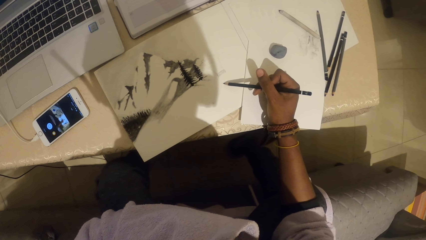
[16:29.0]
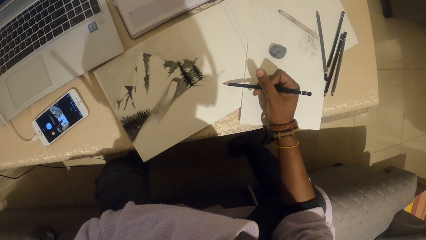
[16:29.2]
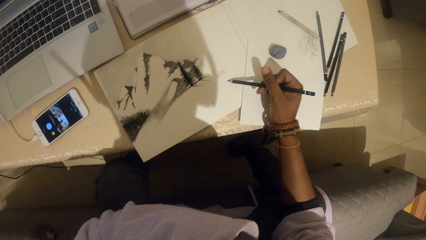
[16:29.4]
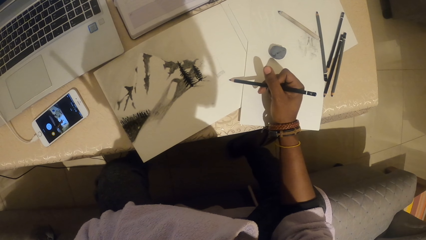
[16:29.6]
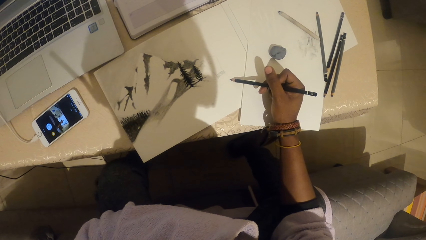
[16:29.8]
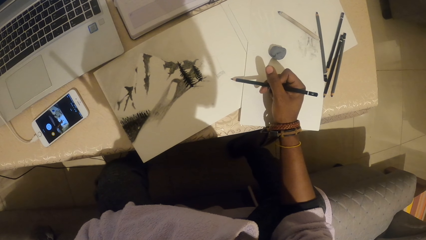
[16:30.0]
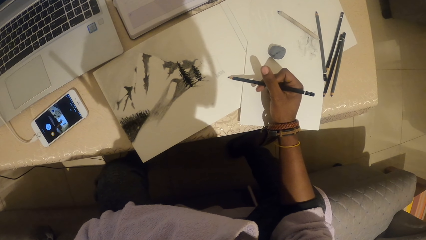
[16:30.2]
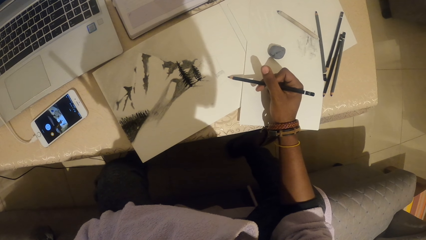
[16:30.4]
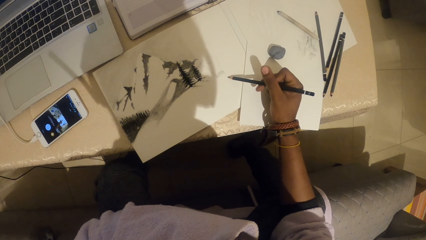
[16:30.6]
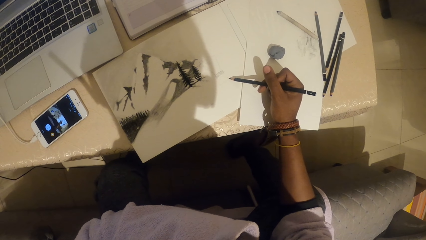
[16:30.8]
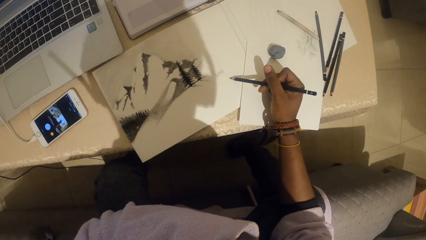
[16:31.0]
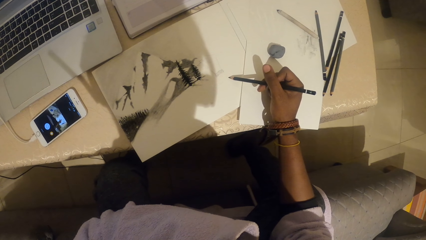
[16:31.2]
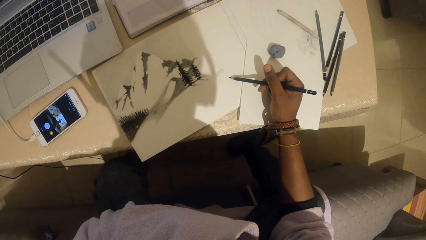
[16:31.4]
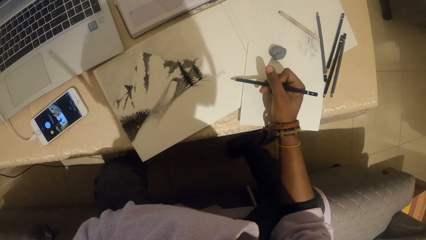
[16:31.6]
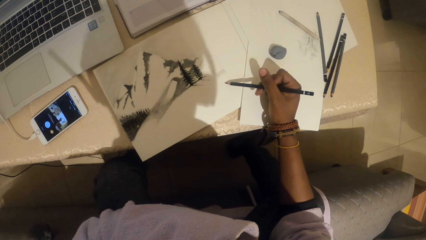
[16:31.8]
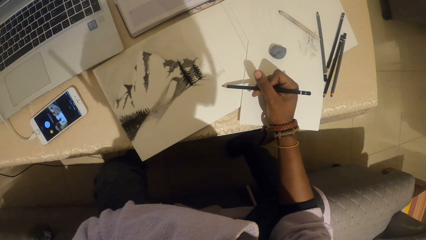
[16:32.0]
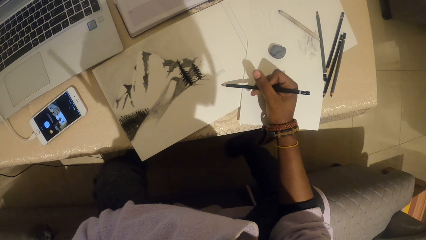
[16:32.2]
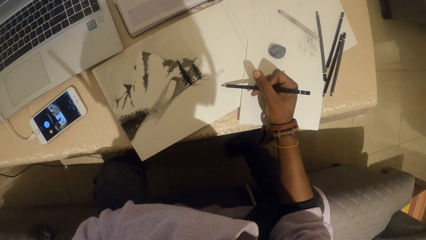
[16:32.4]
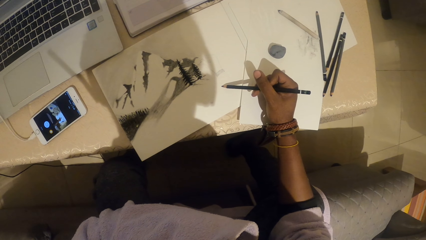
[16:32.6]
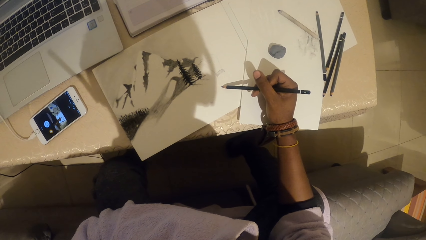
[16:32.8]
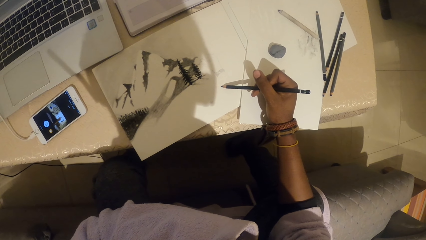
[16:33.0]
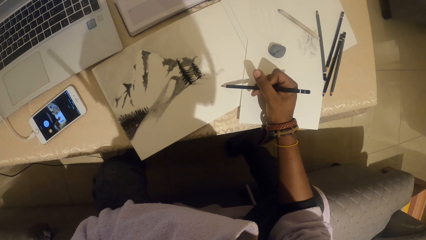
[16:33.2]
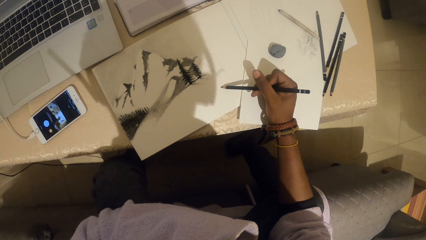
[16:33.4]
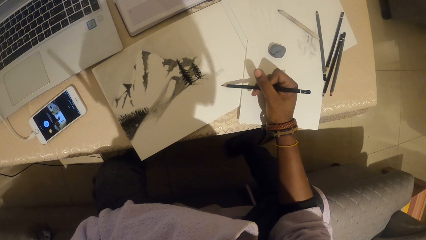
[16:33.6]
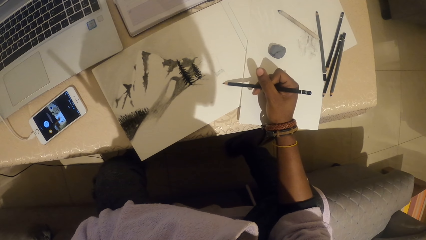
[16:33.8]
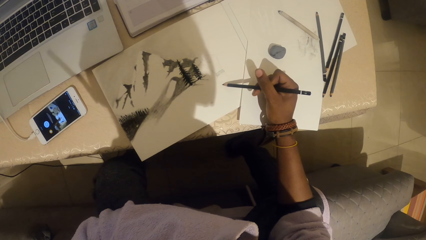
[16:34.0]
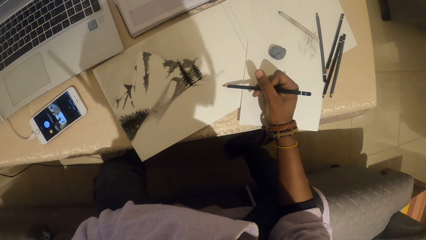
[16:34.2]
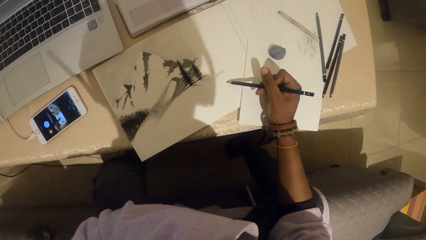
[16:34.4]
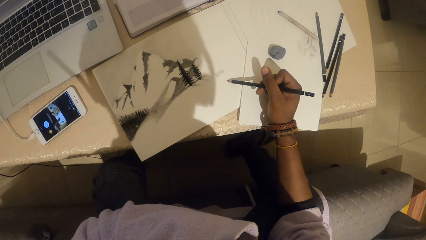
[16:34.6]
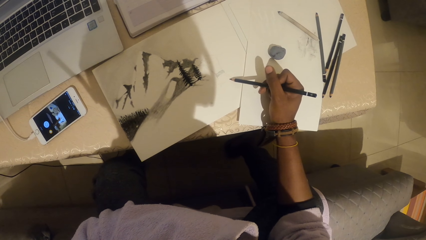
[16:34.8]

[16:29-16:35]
The camera wearer draws on a piece of paper with a pencil.

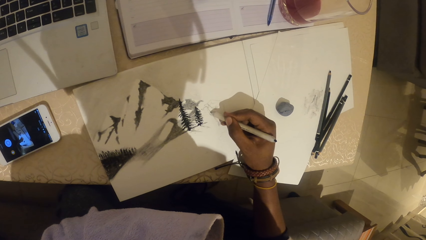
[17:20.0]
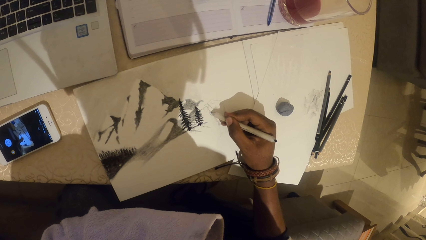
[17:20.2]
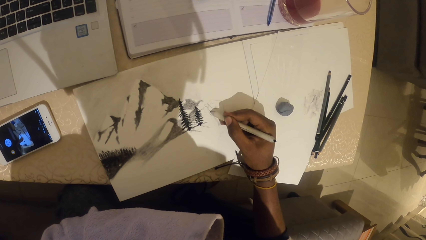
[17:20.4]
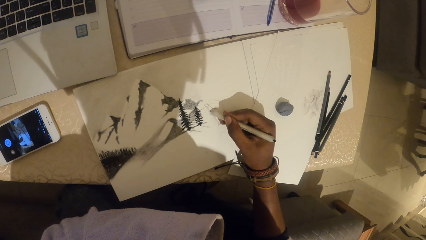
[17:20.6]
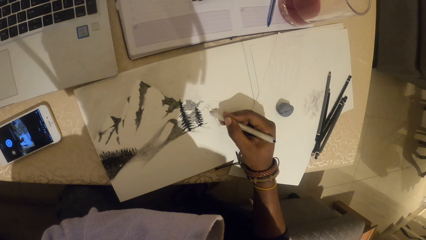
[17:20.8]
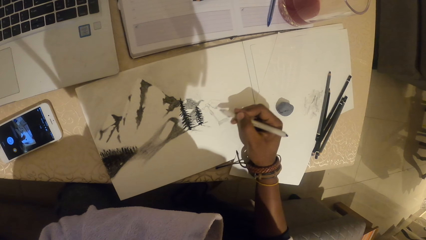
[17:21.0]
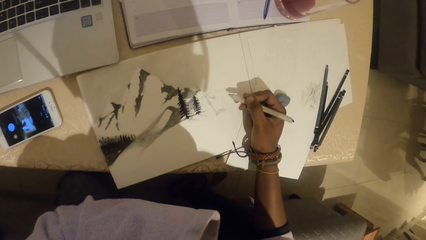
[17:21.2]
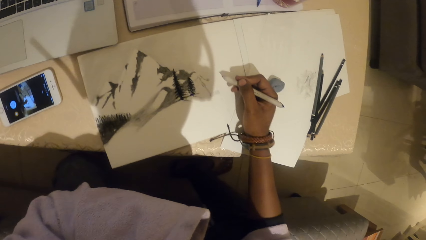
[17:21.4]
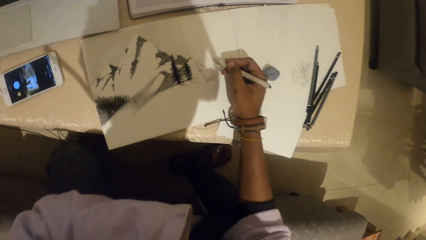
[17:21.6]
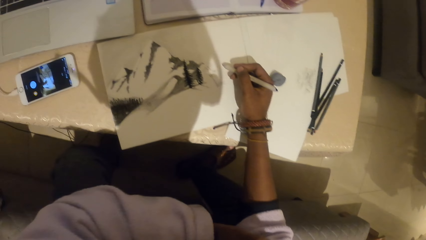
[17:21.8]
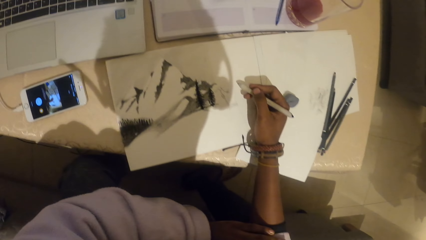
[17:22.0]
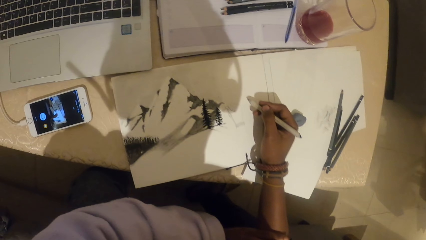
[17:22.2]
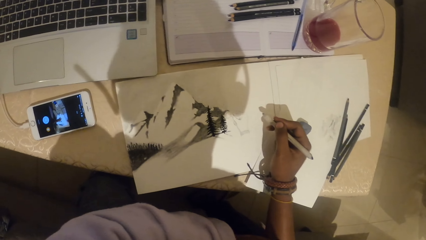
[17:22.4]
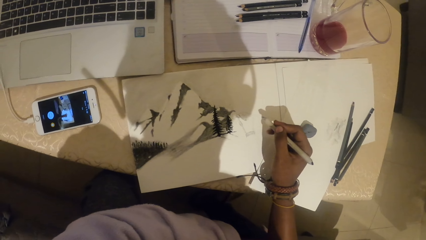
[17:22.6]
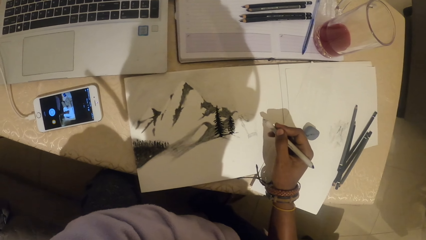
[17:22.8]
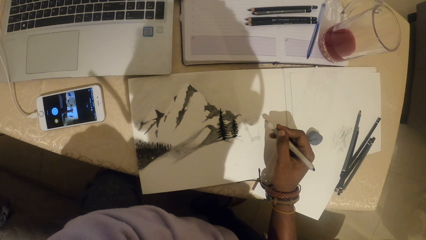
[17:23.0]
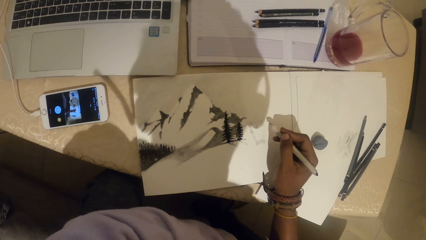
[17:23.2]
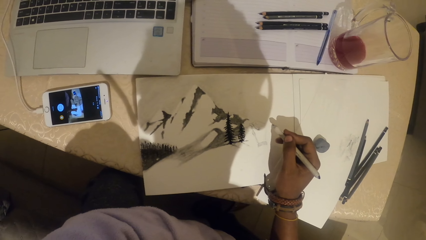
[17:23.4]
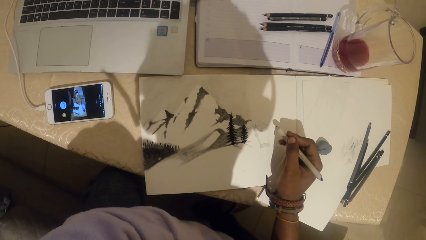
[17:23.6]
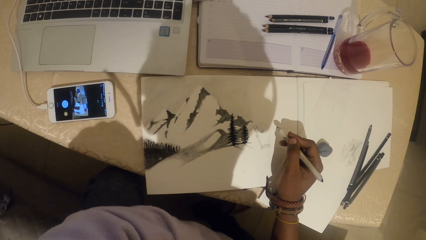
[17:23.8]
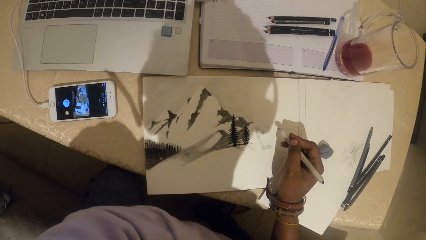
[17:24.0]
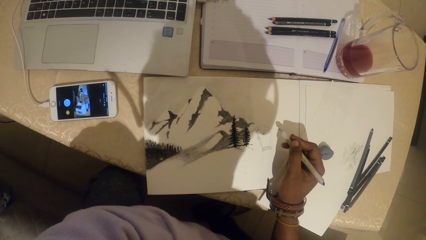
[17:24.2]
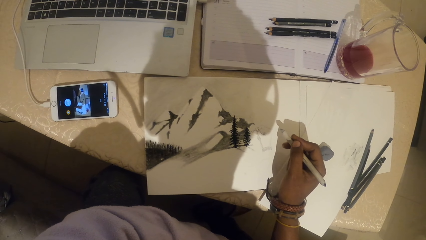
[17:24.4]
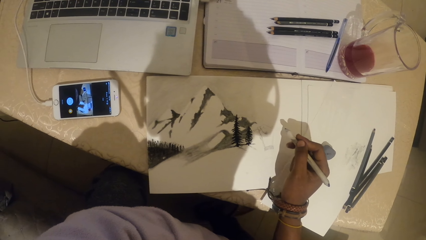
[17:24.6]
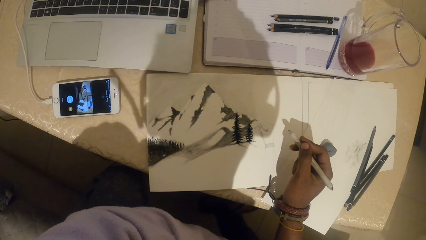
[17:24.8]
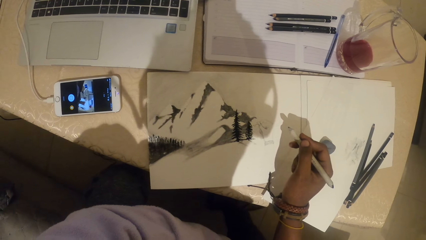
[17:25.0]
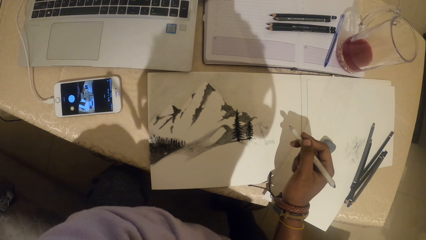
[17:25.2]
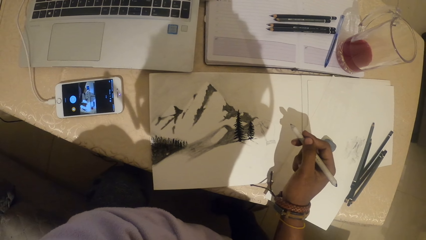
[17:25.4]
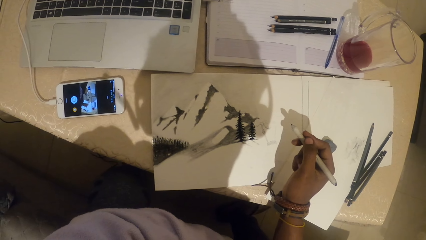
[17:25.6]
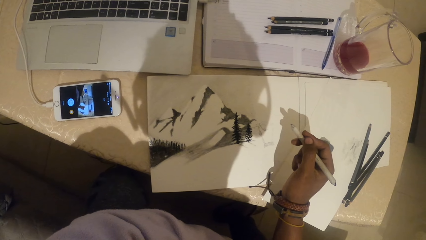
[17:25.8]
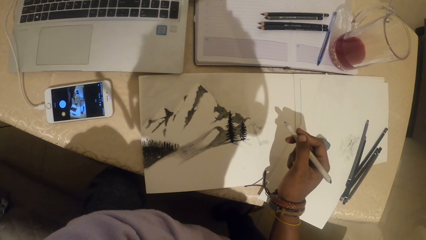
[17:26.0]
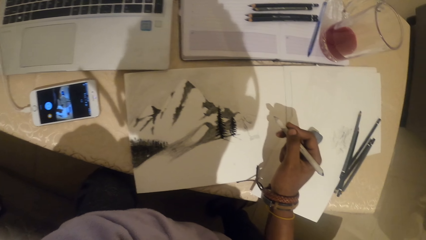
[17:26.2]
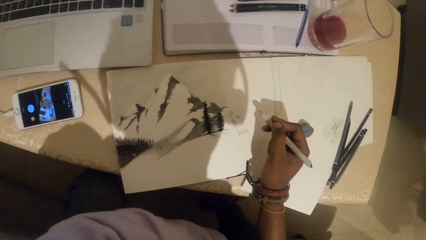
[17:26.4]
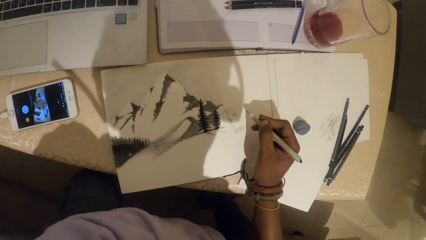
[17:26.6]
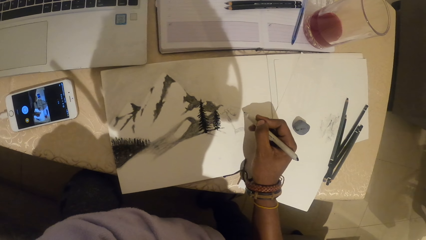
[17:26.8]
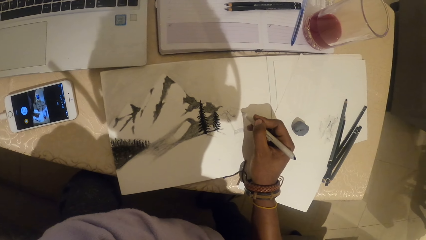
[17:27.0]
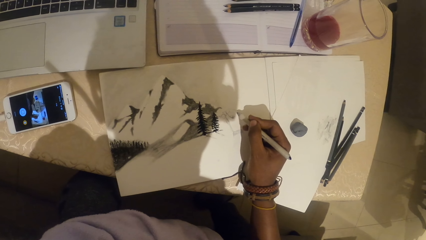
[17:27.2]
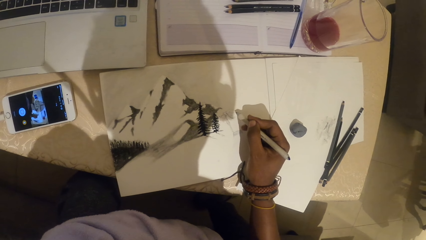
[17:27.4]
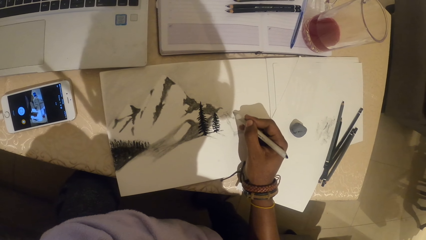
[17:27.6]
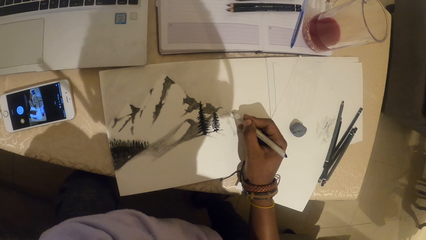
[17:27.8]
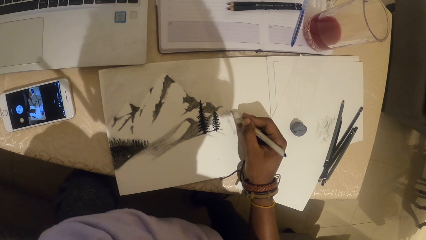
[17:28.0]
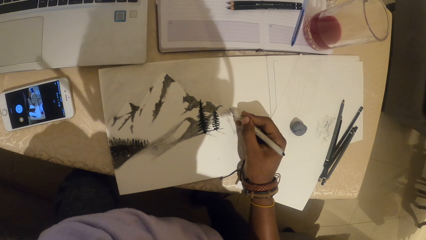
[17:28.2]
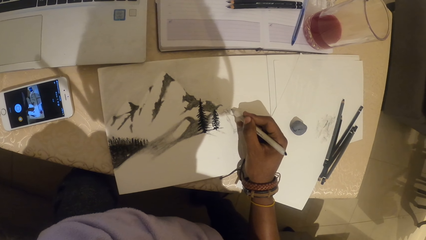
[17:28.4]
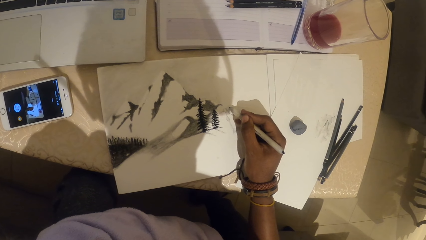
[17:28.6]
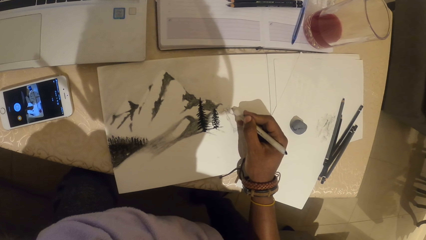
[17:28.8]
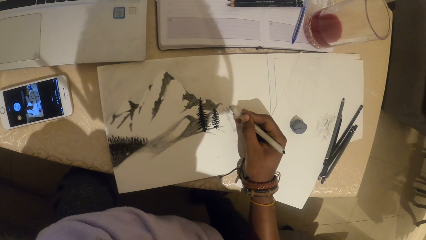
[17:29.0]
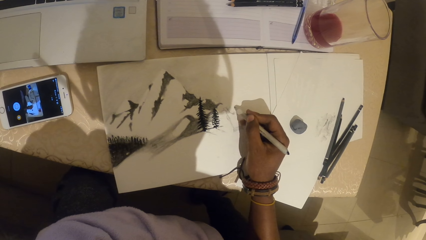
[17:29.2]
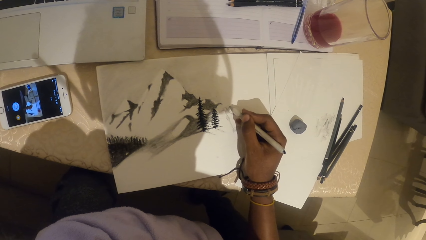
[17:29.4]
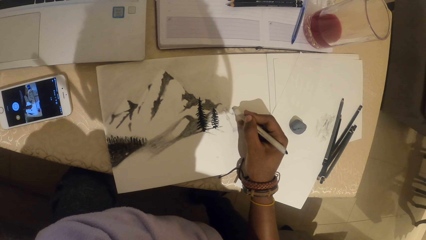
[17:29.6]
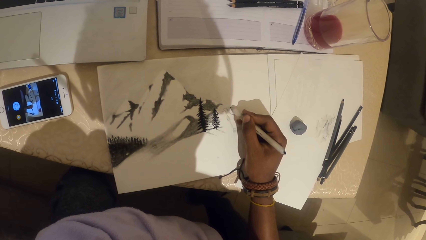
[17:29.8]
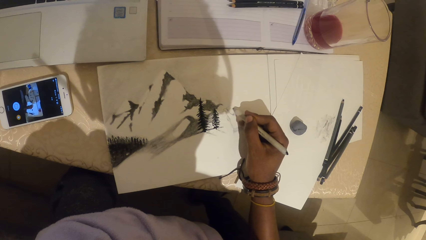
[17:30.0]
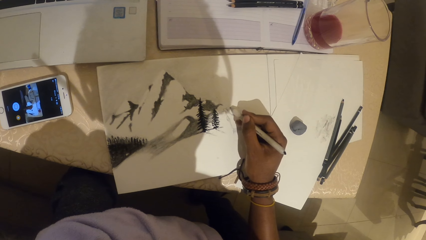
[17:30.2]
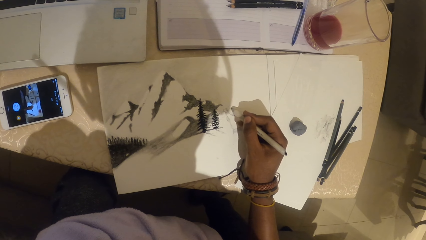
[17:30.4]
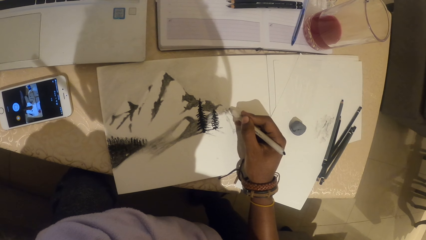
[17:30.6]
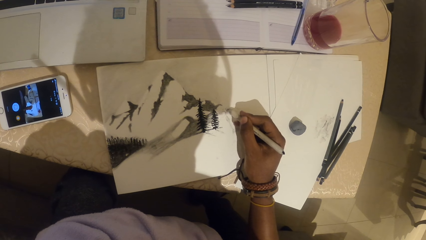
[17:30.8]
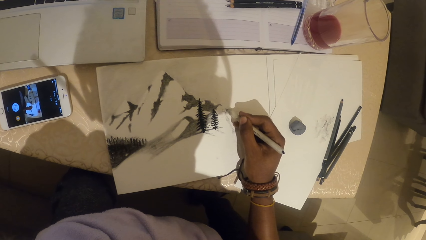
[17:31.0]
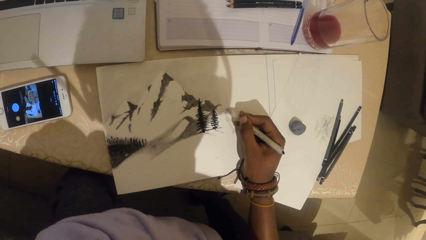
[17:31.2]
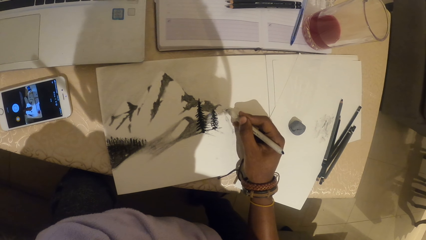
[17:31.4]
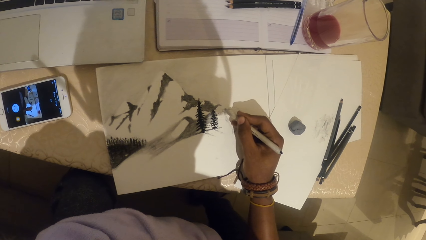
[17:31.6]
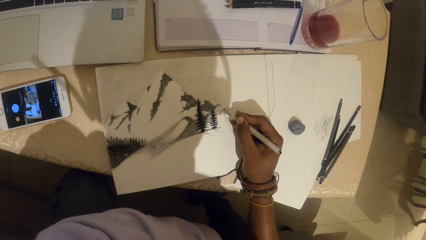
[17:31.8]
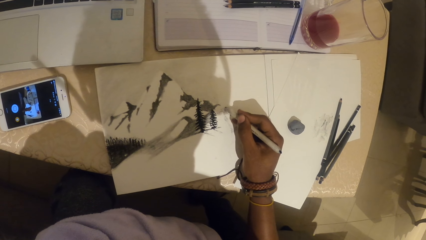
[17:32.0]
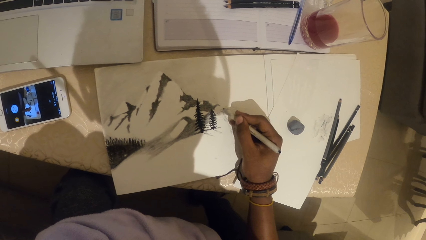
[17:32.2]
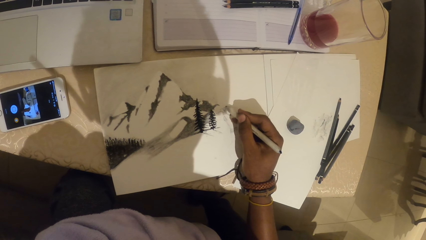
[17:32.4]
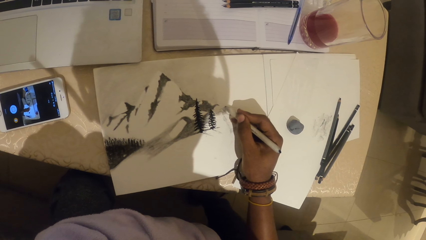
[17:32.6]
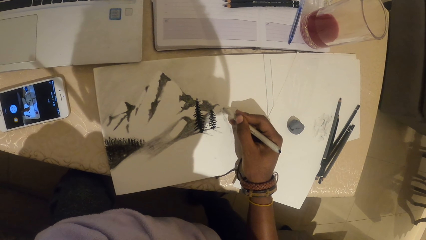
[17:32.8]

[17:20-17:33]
The camera wearer looks at the drawing. They look at the phone. They draw on a piece of paper with a pencil.
